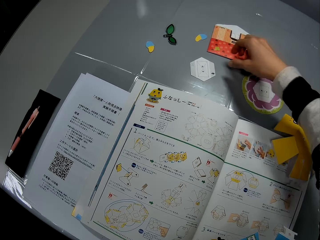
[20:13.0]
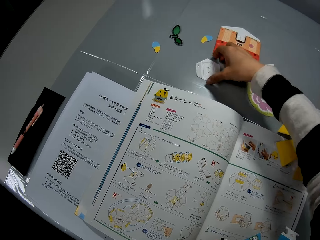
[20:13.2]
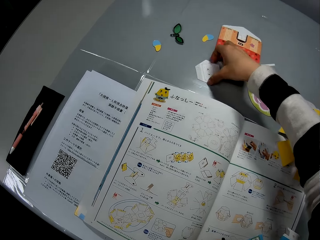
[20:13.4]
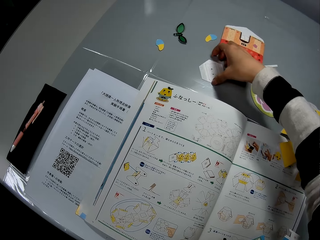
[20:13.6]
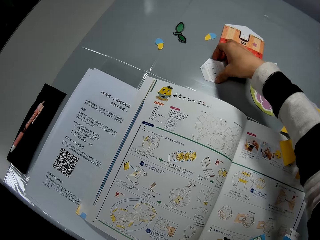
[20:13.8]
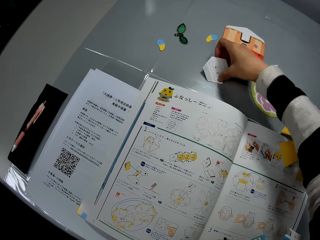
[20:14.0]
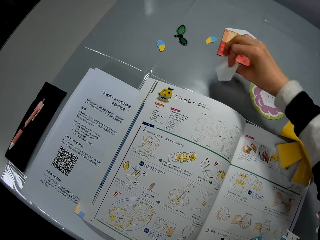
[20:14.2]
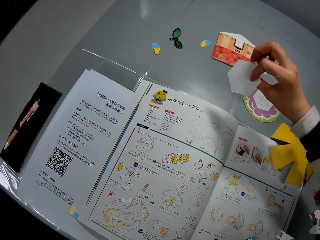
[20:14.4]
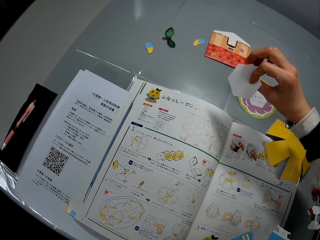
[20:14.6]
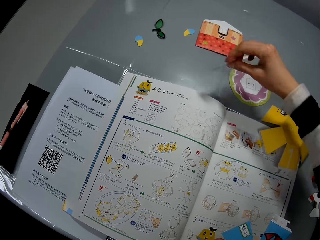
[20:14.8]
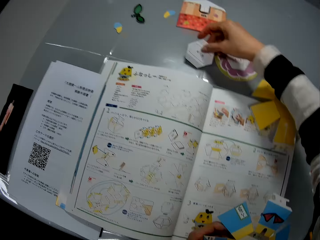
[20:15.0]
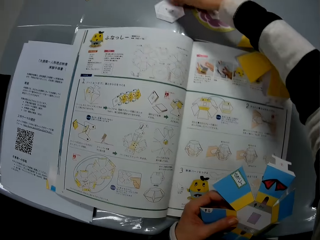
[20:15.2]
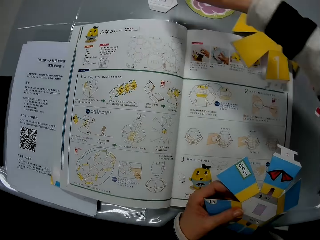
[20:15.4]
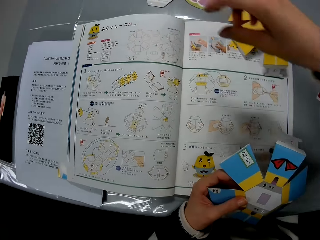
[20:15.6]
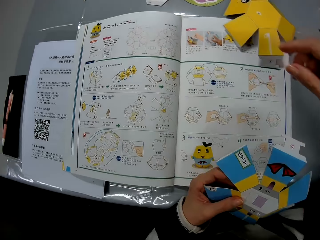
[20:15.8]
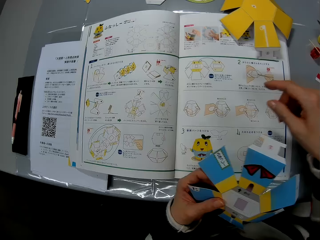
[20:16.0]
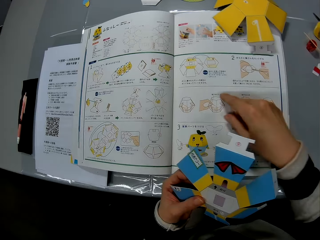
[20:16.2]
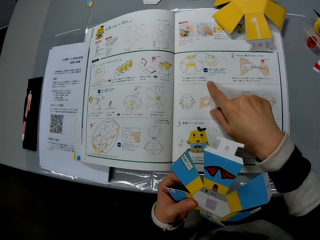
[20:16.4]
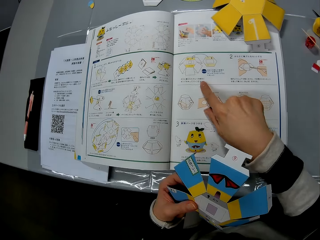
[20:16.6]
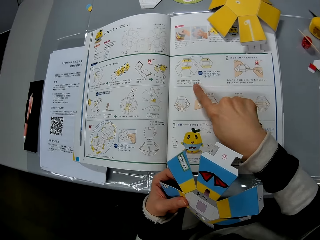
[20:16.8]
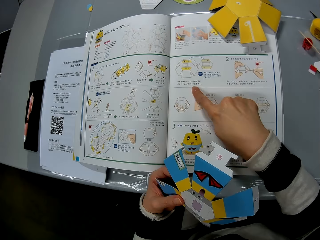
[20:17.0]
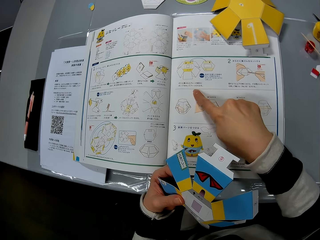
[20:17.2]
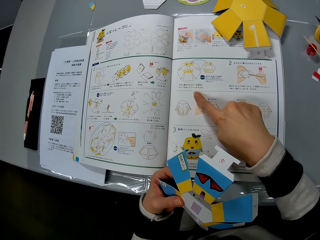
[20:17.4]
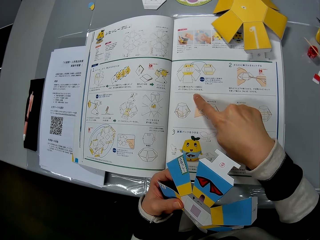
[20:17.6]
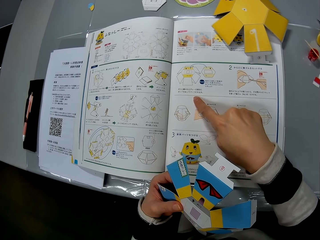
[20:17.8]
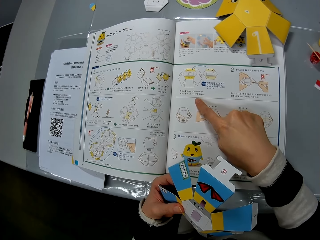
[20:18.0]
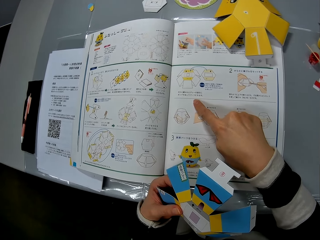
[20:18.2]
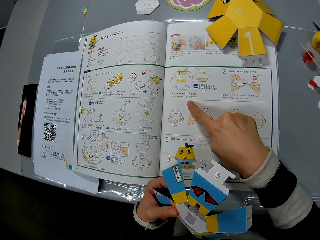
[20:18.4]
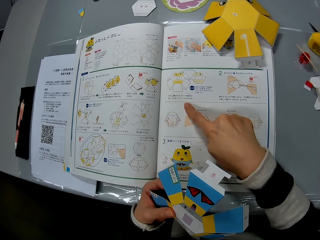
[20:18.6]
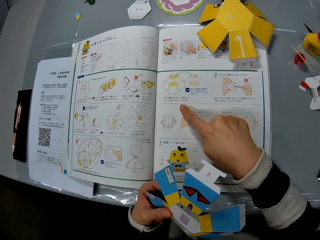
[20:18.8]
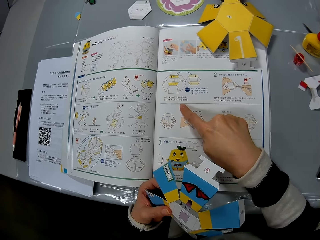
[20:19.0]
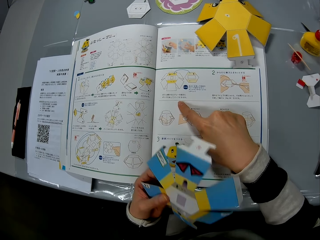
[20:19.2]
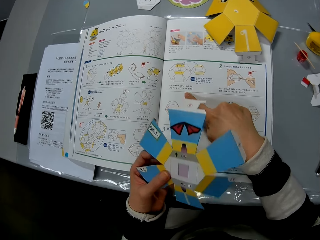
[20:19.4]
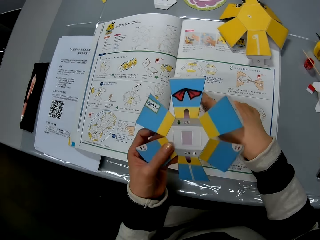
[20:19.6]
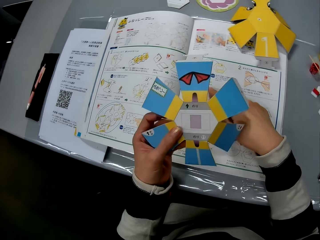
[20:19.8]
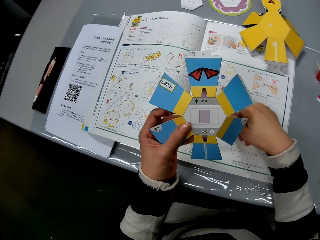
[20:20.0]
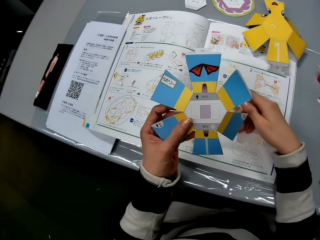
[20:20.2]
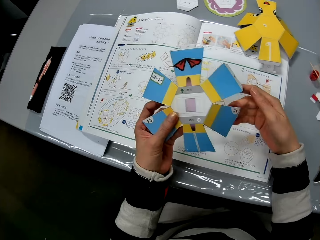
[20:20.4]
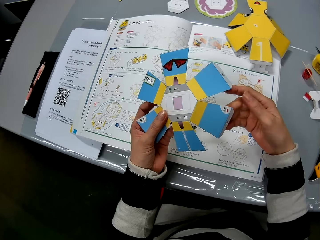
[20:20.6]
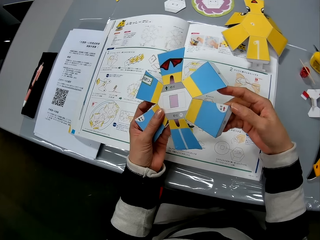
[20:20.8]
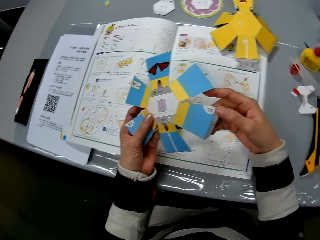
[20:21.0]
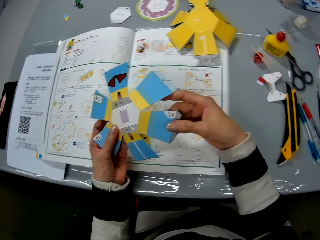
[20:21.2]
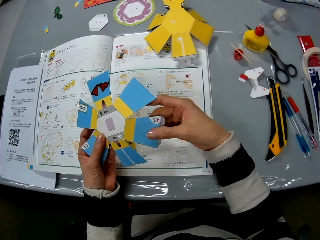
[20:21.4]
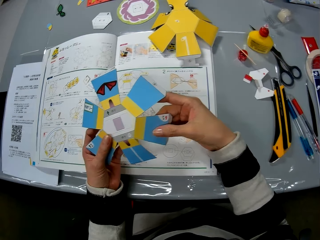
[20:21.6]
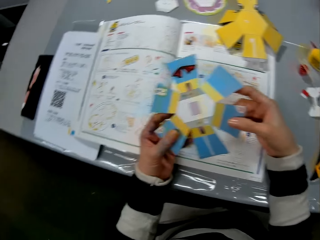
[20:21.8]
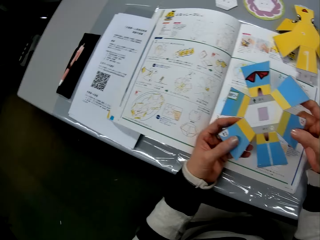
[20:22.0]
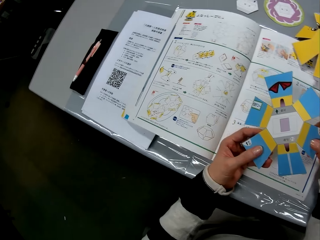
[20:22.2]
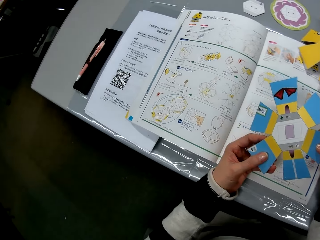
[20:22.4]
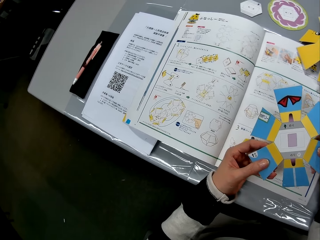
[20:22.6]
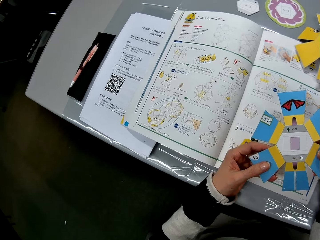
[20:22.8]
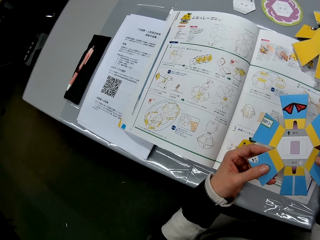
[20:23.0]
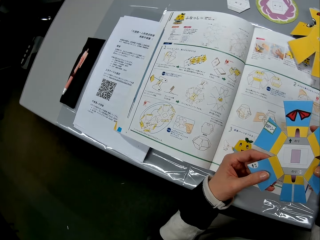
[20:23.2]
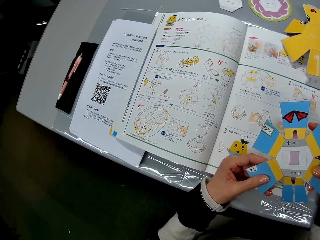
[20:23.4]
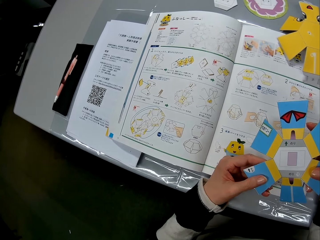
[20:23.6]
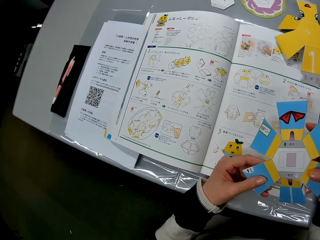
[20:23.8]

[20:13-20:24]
The camera wearer moves the paper craft on the table. She puts the piece of decoration on the table. She picks up the piece of decoration and puts the piece of decoration on the table. She places her right index finger on the book manual. She reads the book. She holds the first paper craft with both hands.

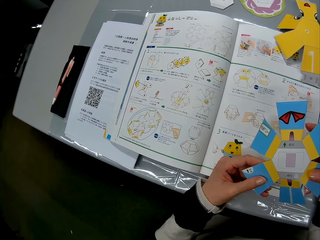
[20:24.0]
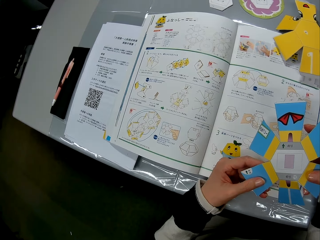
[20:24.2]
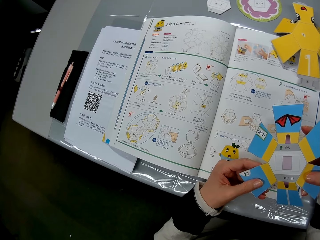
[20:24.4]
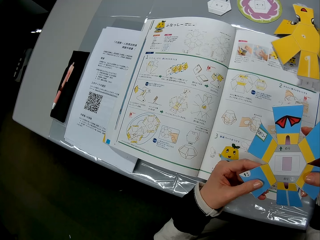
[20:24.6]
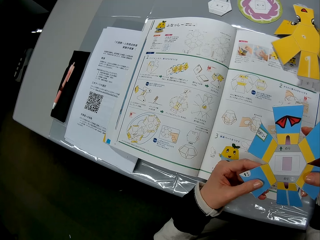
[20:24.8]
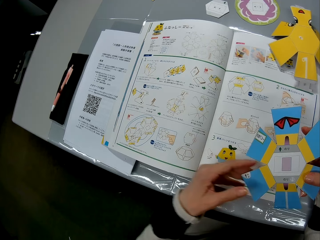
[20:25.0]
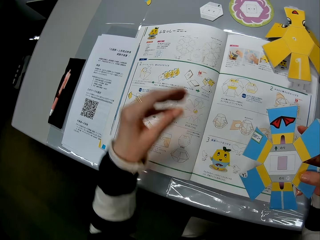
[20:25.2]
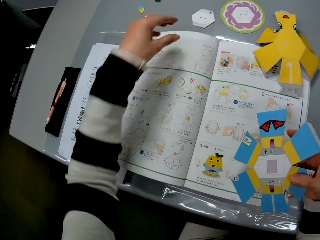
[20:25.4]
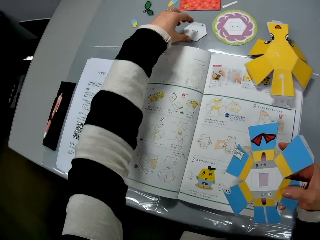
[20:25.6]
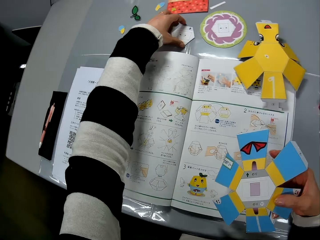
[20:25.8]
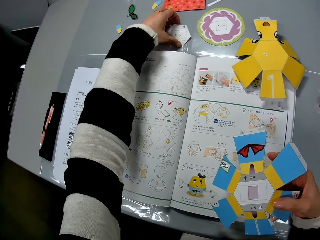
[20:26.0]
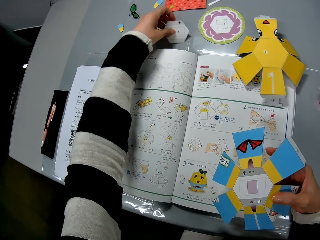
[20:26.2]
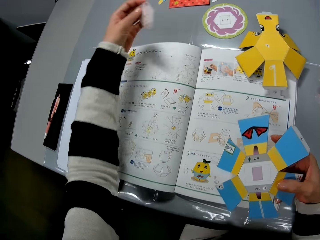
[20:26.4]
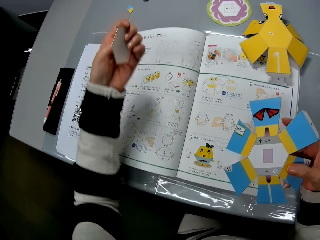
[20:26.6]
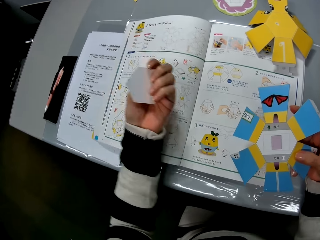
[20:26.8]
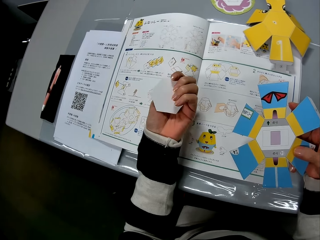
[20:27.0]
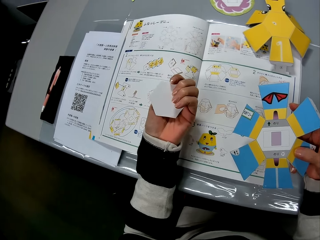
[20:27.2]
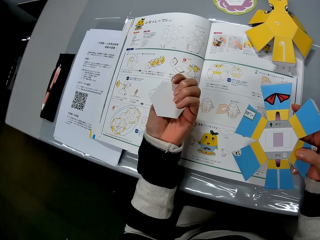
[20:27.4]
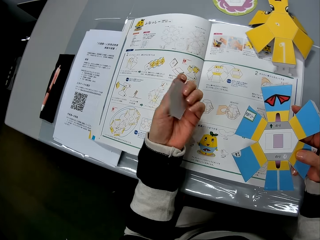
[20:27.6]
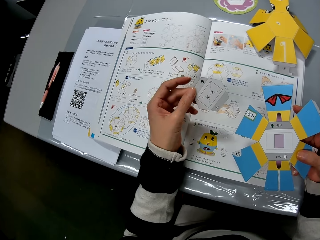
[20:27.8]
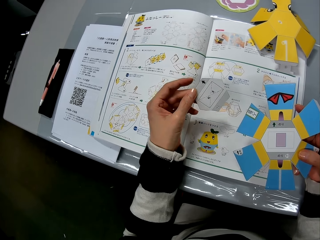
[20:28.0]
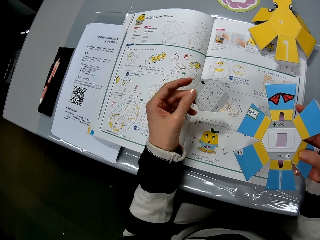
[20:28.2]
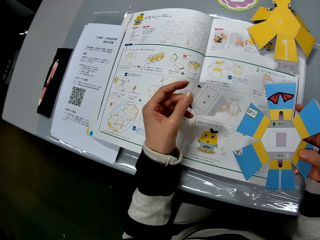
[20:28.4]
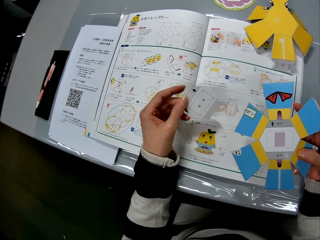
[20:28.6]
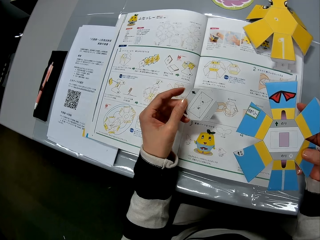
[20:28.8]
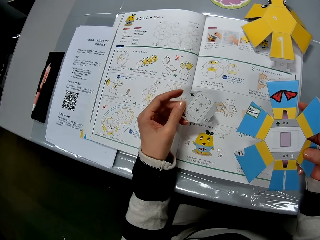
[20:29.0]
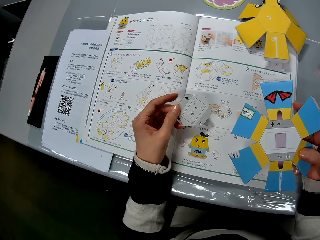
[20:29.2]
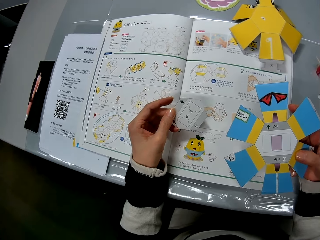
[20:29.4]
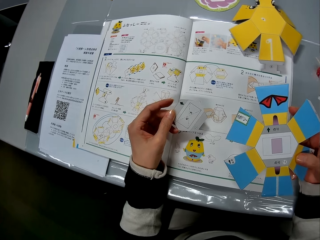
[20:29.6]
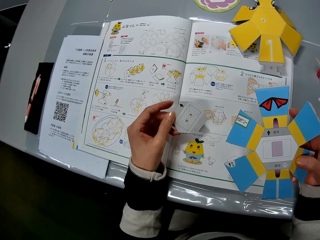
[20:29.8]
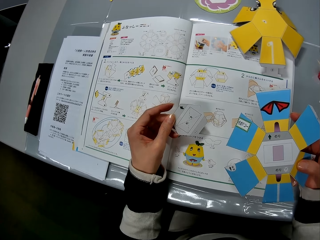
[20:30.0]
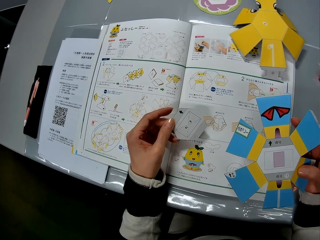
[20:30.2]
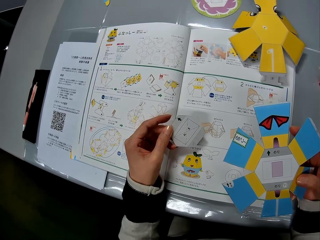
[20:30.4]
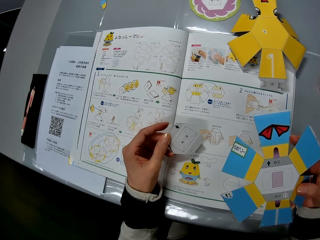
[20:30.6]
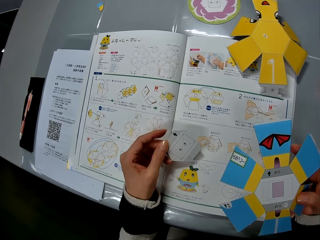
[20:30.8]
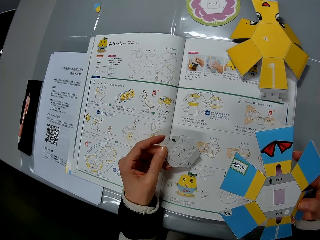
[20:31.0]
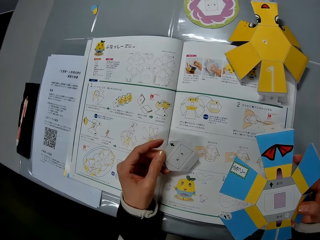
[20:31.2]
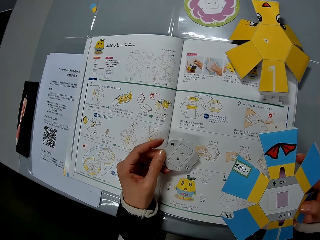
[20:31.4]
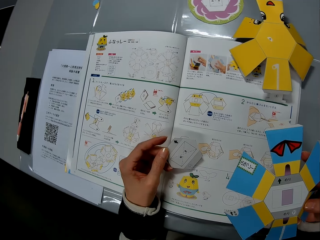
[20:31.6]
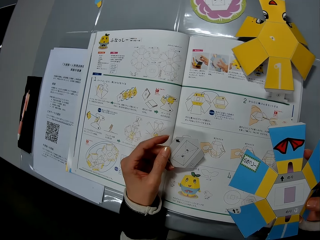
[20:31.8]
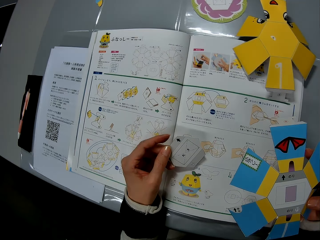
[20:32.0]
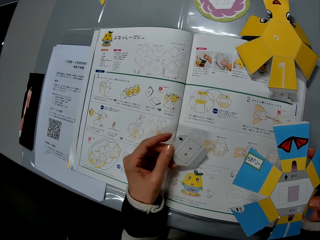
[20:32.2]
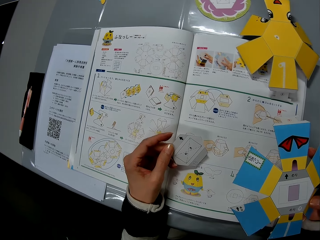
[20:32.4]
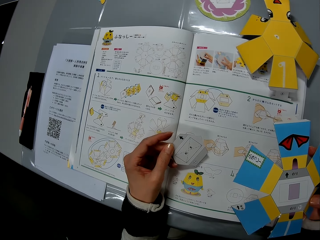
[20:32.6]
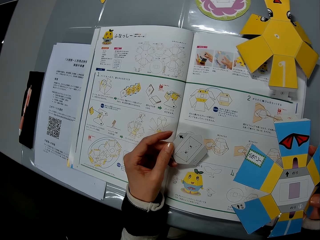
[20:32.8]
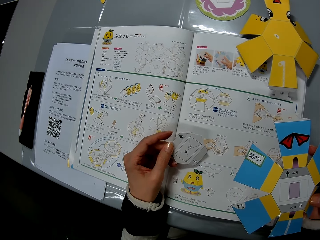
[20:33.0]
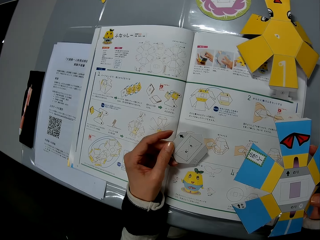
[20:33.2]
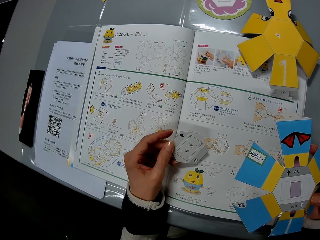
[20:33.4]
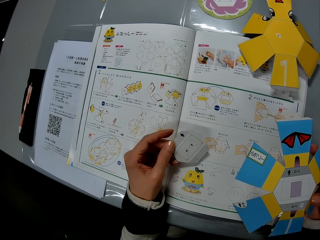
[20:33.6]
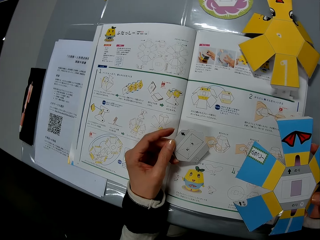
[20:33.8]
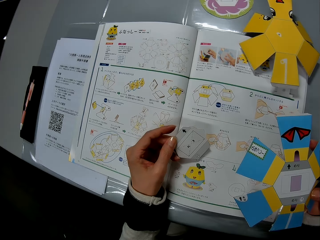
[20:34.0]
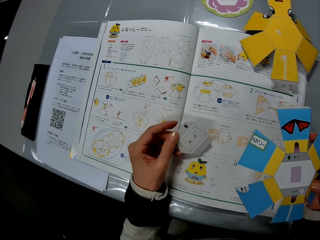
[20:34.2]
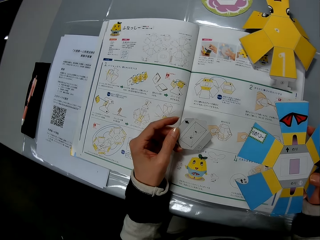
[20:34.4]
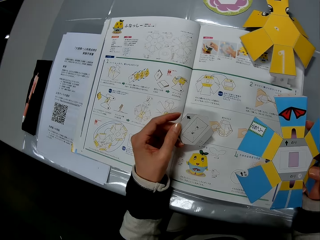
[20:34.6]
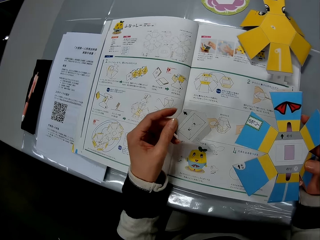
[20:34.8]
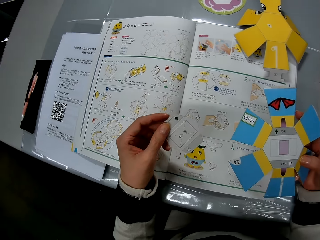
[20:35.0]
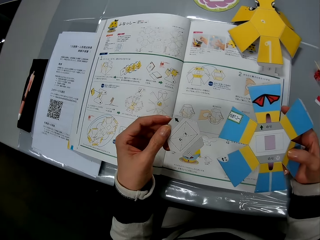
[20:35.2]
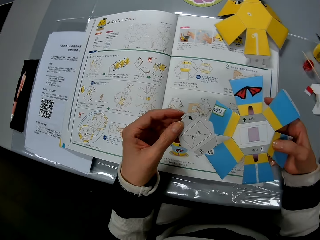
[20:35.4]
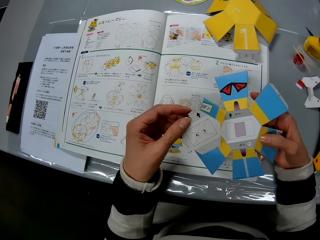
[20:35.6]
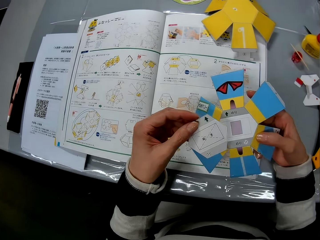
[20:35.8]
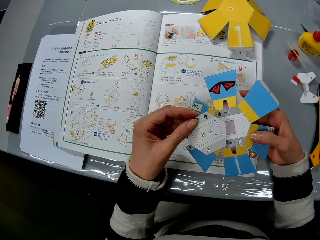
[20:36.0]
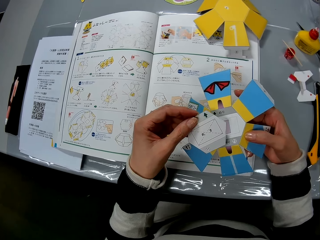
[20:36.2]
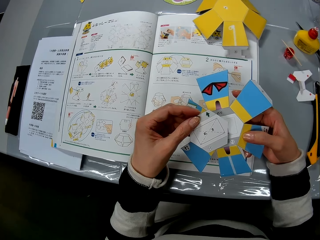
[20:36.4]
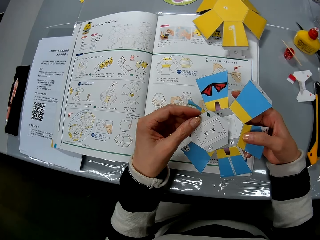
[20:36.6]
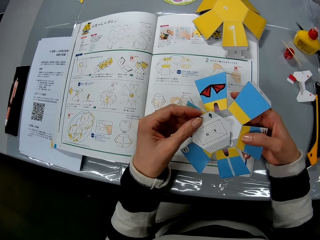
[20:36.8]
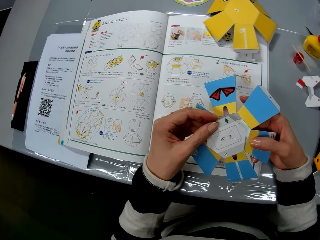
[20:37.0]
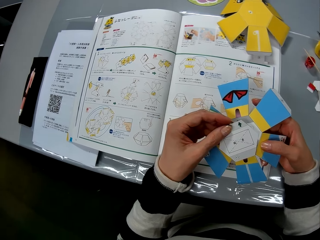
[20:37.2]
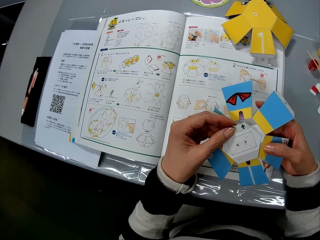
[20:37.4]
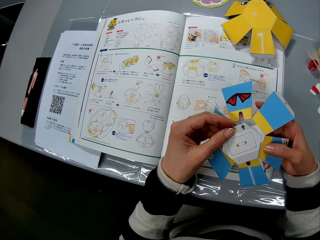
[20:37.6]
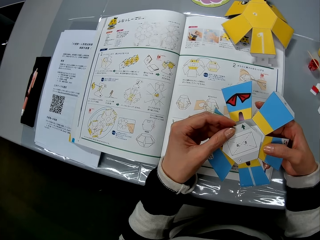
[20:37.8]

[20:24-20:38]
The camera wearer picks up the paper craft or piece of decoration on the table with her left hand. She holds the piece of decoration. She places her left hand on the book manual. She reads the book. She places the paper craft on her left hand above the paper craft on her right hand.
